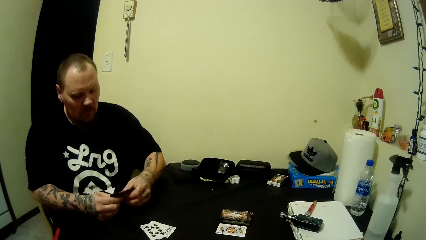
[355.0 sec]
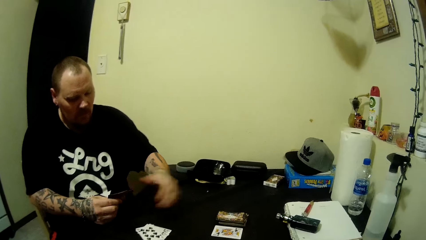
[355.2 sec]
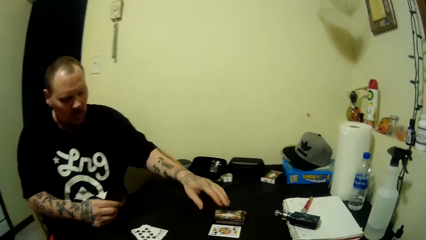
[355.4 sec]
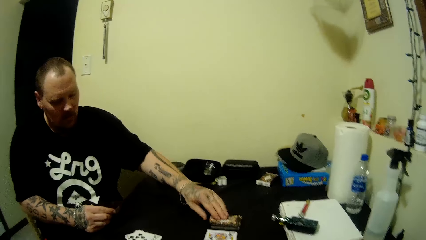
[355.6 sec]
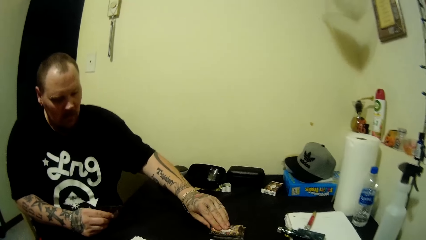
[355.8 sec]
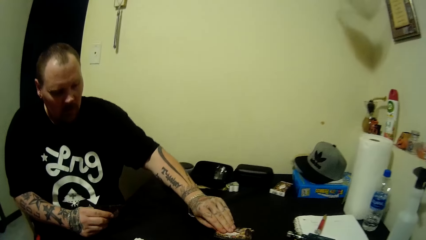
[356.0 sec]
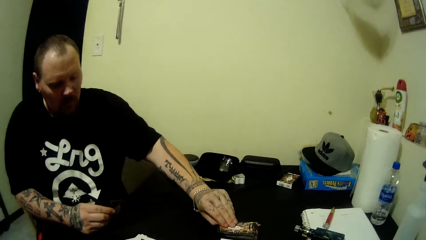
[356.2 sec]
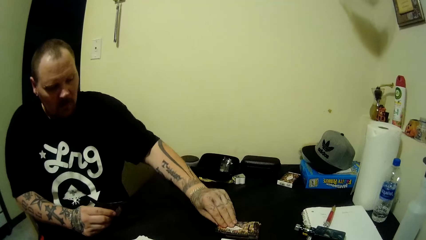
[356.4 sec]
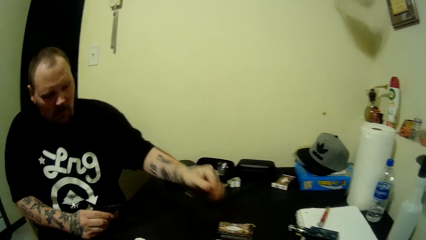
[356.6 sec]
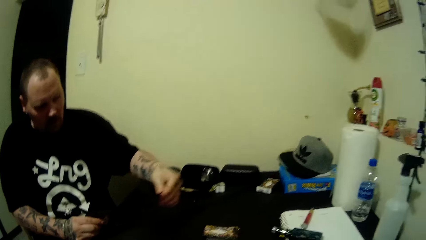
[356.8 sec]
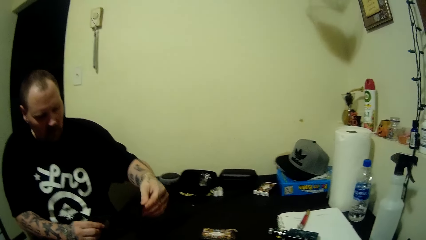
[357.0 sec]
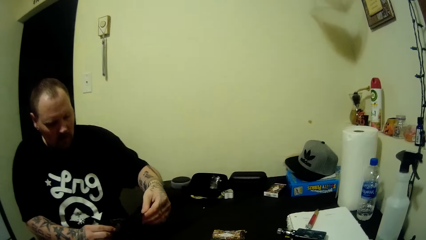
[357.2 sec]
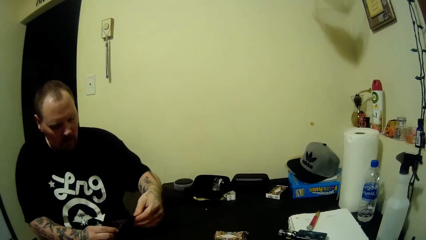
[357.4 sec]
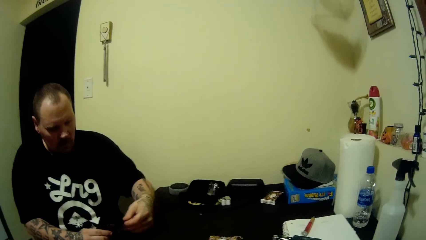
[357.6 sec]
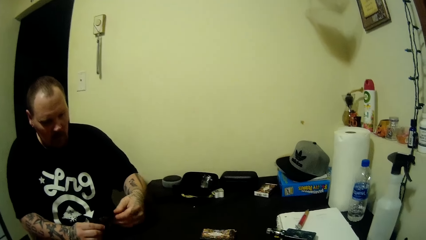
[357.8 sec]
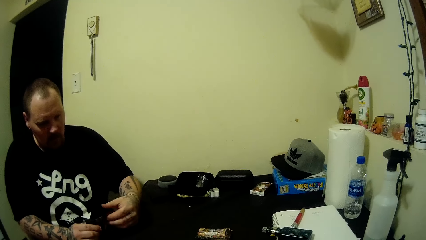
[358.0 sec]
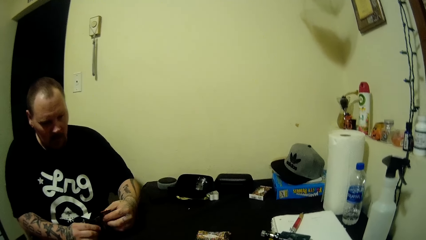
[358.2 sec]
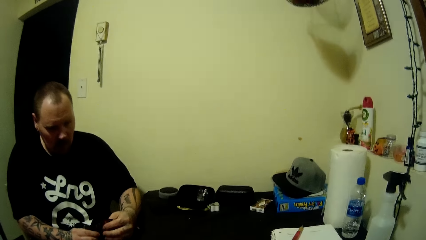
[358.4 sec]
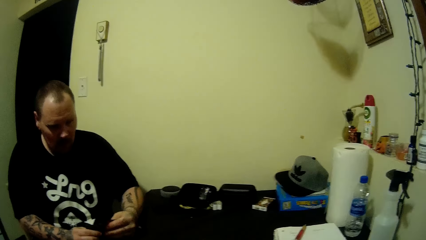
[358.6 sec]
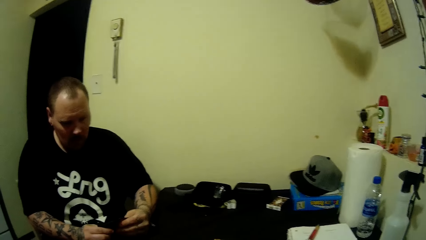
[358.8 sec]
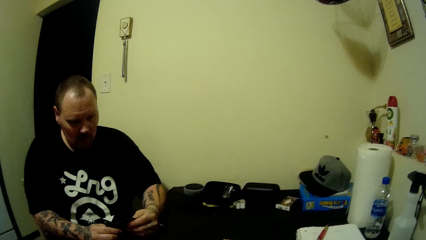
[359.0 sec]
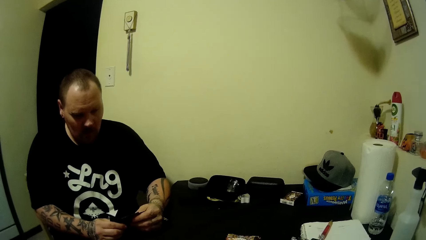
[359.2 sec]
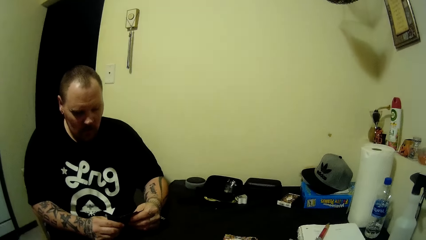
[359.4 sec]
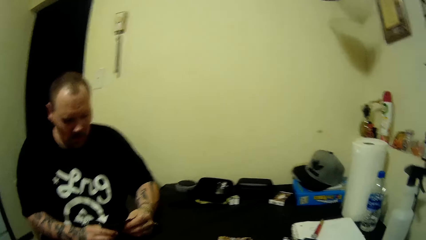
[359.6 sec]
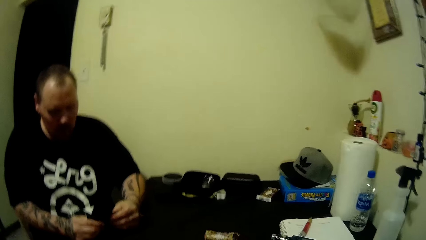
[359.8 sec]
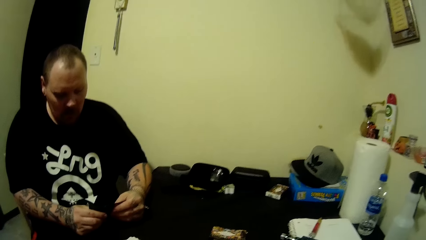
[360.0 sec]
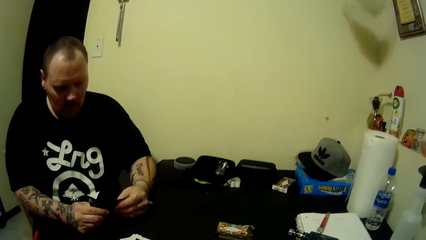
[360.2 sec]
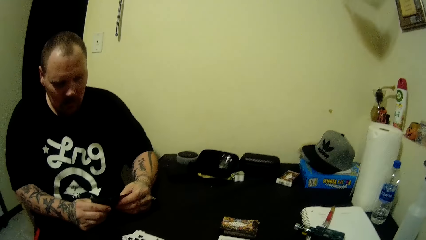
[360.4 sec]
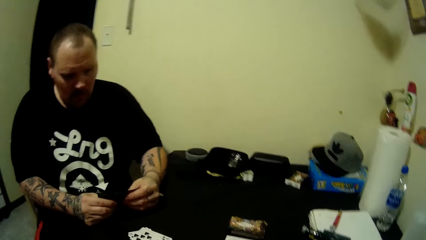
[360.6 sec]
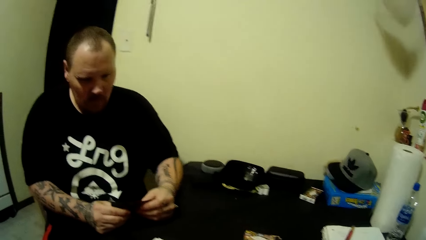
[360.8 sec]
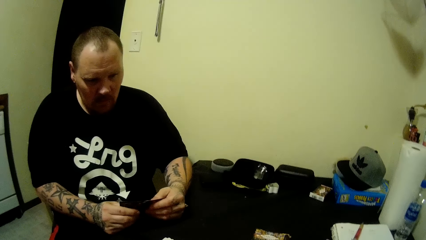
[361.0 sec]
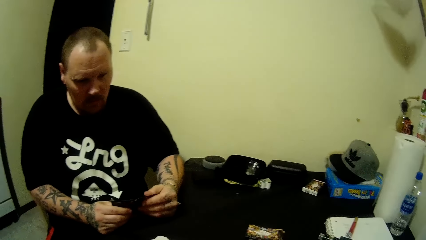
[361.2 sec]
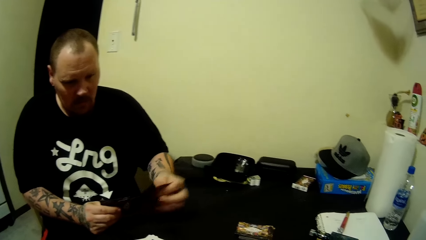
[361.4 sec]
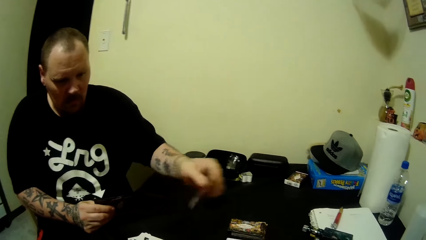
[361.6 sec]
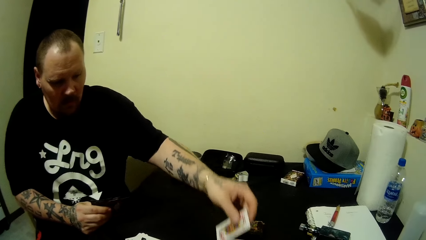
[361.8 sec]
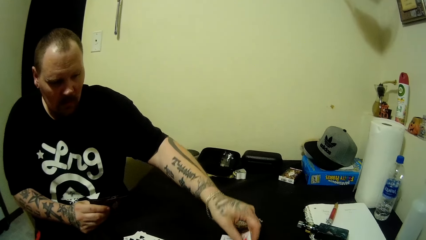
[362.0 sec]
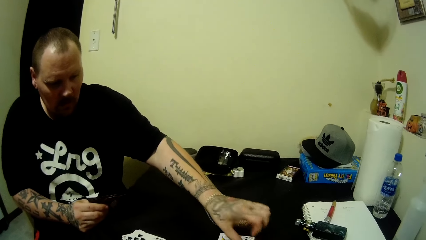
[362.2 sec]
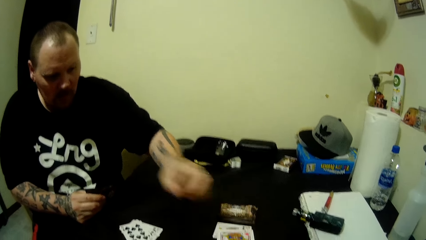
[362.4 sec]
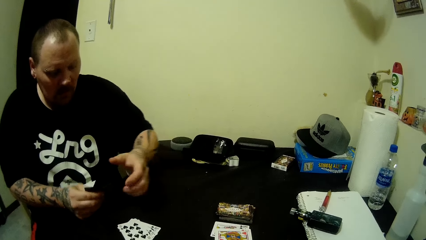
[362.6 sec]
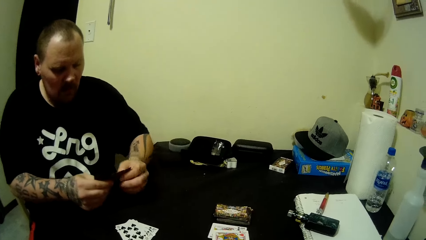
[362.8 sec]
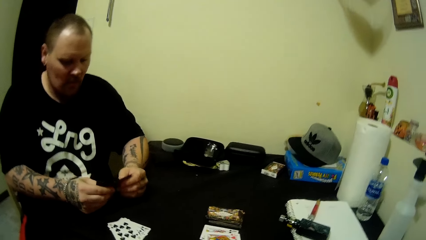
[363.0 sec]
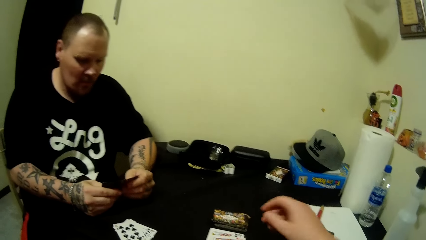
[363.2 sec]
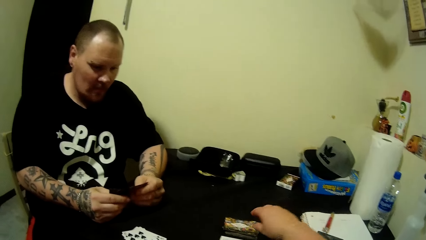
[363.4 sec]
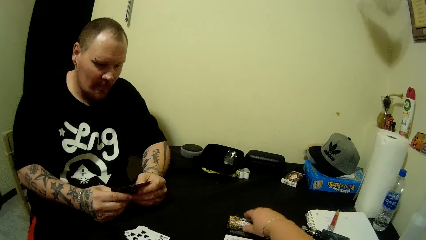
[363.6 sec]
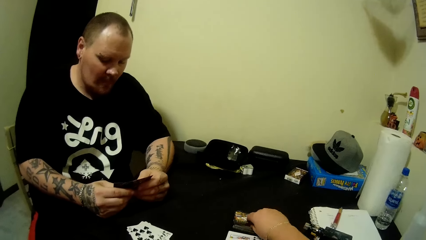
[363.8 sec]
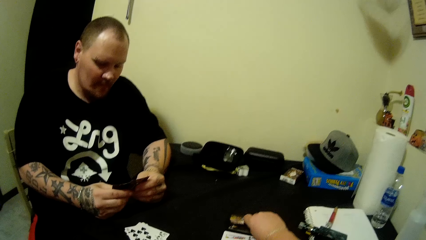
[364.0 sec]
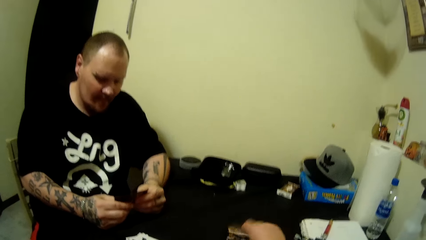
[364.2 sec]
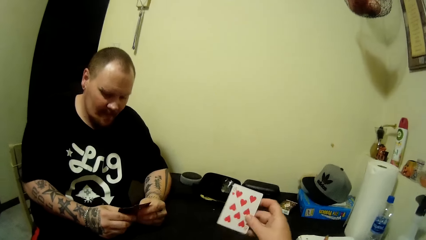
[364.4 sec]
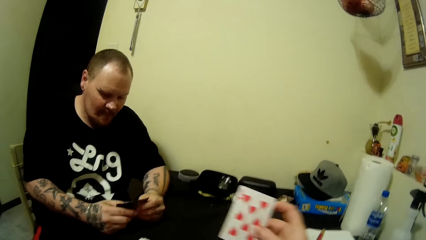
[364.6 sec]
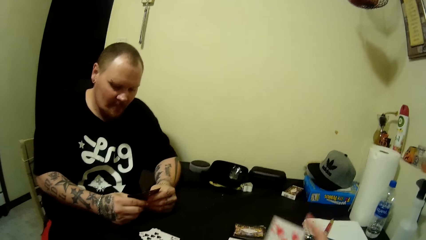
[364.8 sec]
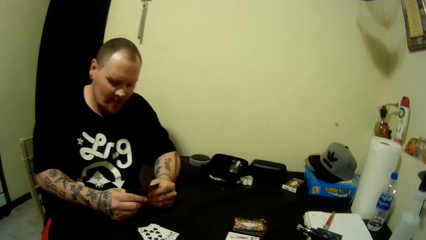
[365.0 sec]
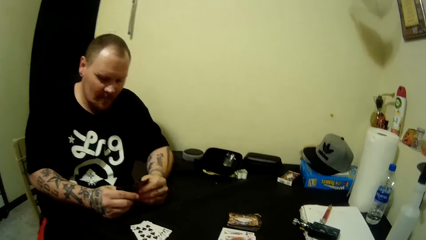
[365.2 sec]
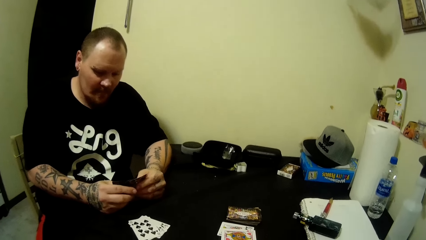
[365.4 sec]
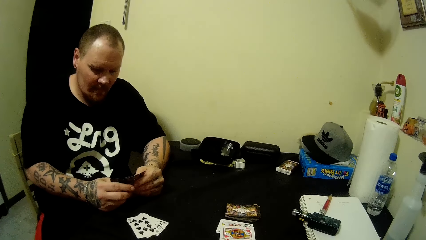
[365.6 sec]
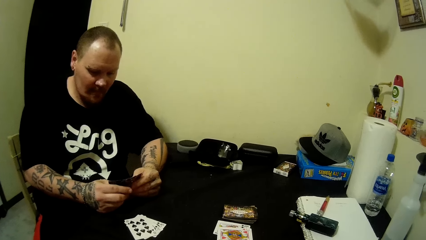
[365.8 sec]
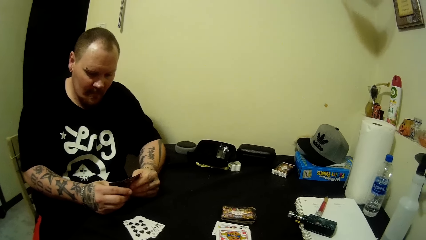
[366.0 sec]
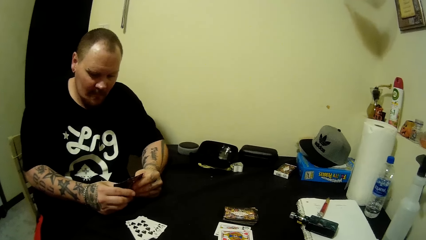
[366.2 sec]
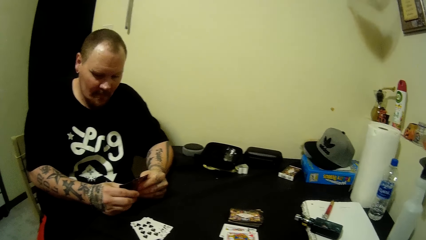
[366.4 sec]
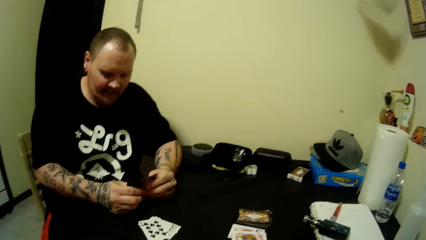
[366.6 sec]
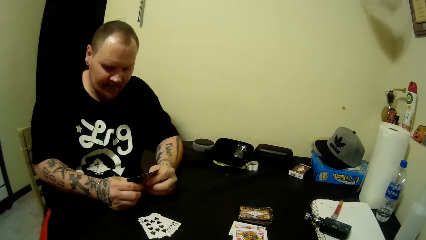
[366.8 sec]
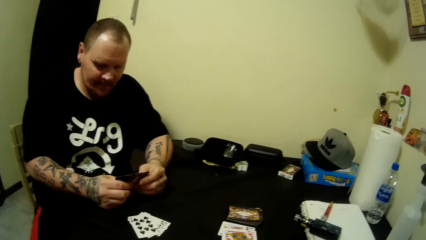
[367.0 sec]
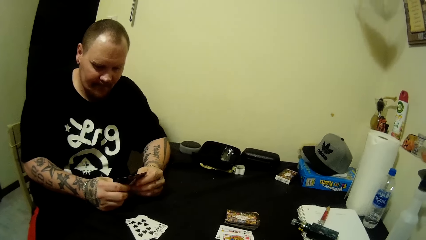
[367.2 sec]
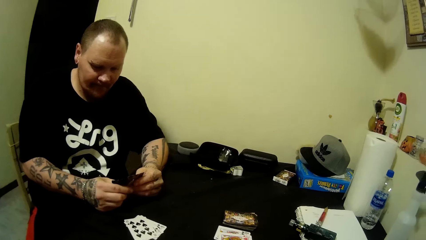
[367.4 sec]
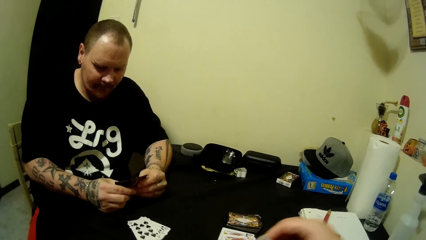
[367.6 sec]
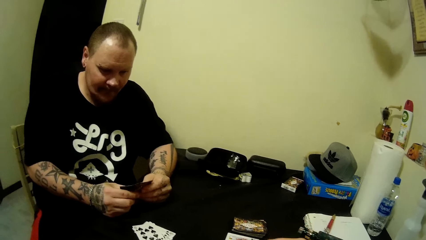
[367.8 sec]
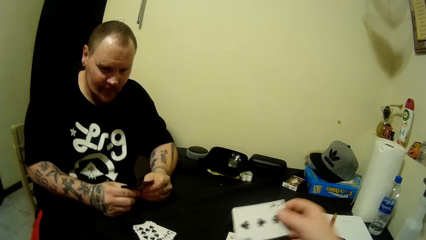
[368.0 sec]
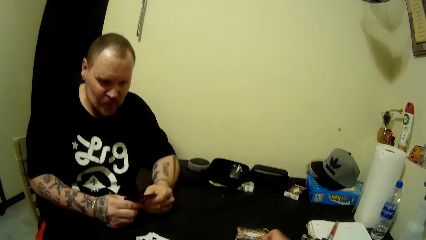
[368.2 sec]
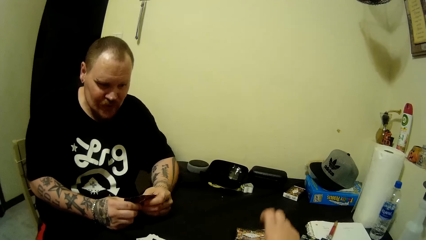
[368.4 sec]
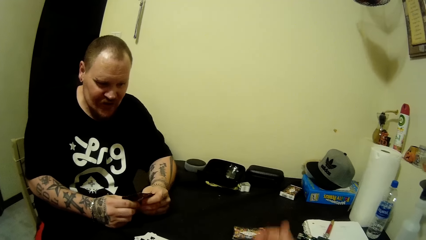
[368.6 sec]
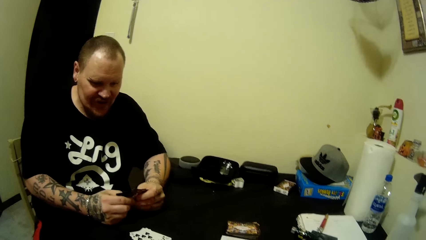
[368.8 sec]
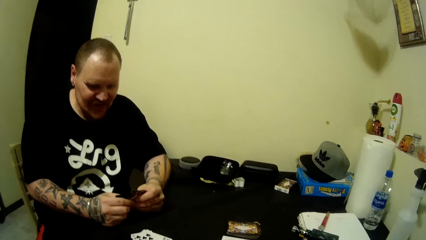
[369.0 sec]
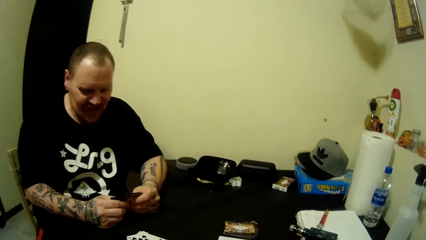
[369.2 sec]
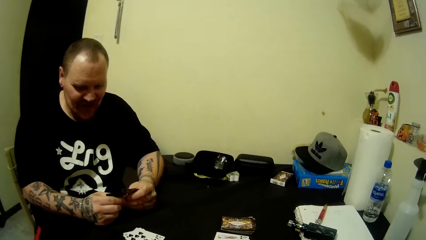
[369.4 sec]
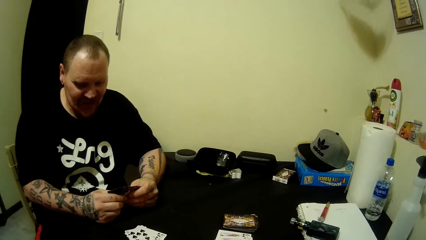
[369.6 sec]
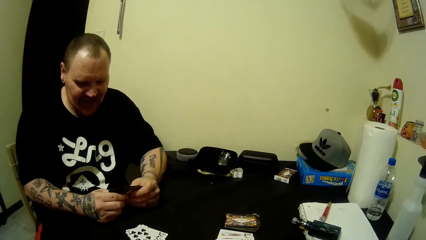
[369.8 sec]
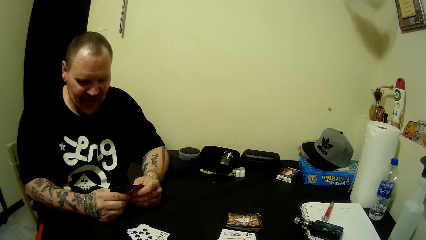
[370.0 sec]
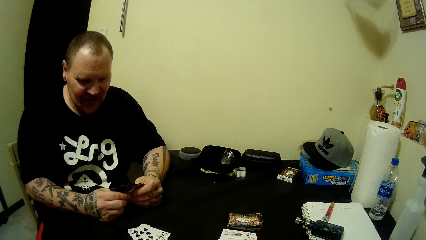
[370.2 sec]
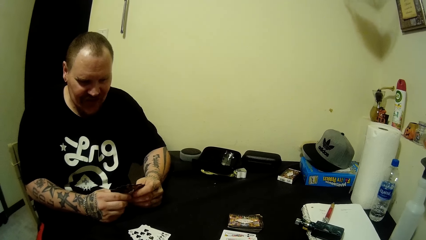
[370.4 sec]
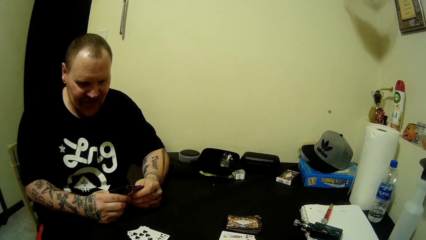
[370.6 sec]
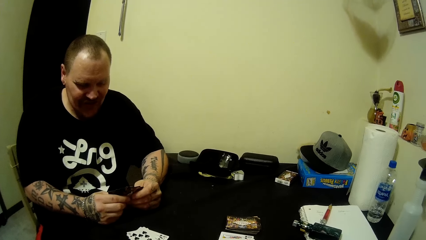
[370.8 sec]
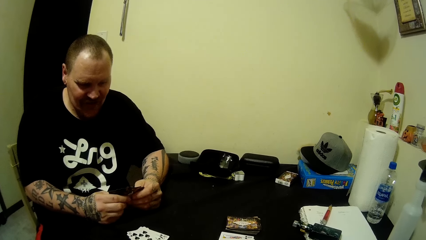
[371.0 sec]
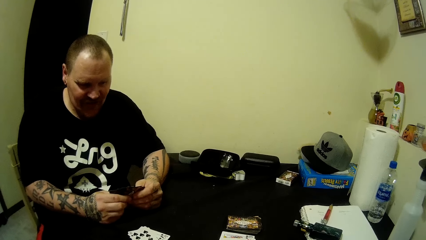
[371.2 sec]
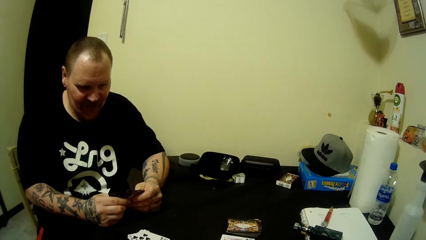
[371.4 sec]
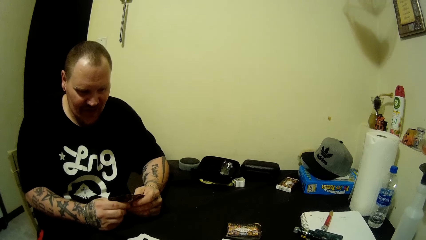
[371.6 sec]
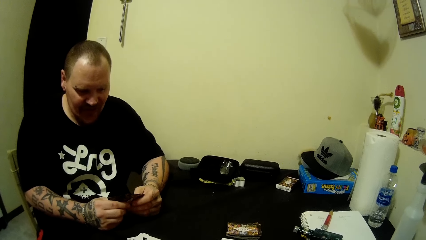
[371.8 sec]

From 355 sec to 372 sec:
The camera wearer looks around. A man looks at his cards. The man picks a card on the table with his left hand. The man looks at his card. The man looks at his cards. The man drops a card on the table with his left hand. The man holds the stack of cards in both hands and looks at his cards. The camera wearer picks a card from the table with her right hand. She looks at the card. She looks around. She pulls a card. She drops a card on the table with her right hand. The man looks around. The camera wearer looks around.
